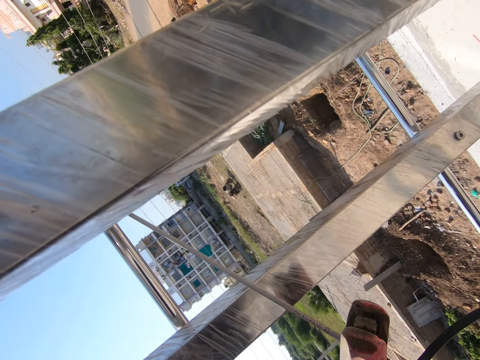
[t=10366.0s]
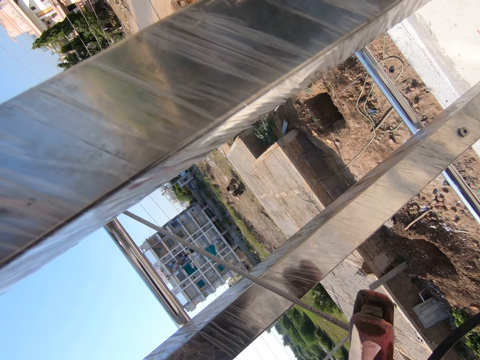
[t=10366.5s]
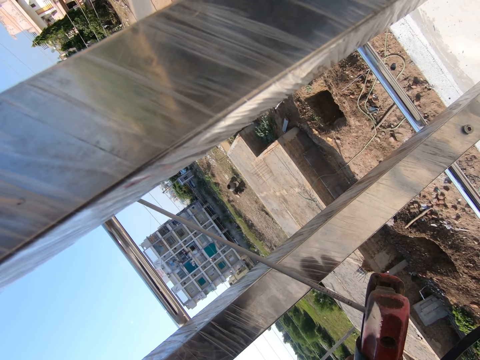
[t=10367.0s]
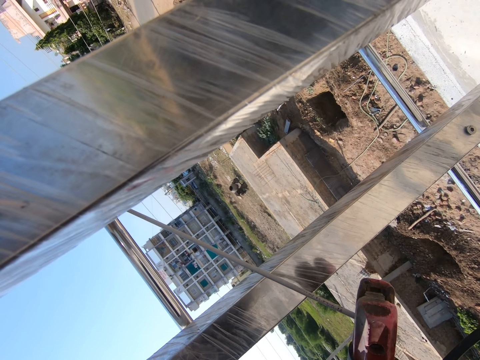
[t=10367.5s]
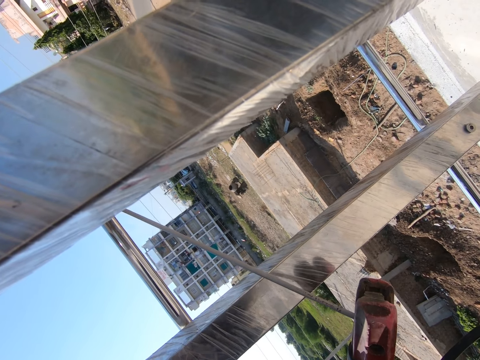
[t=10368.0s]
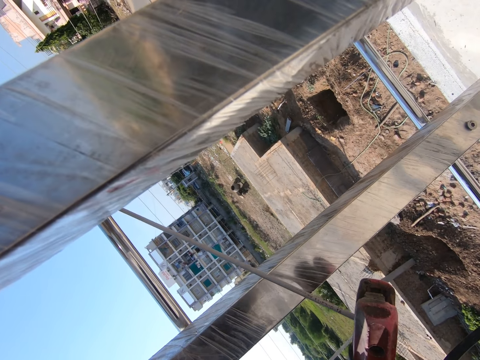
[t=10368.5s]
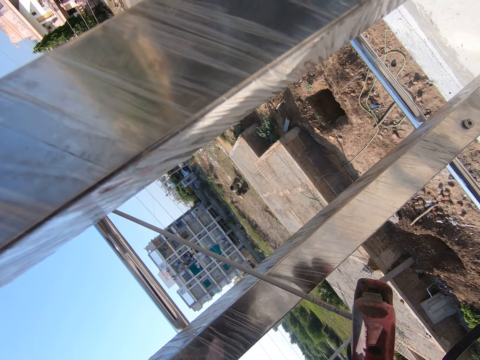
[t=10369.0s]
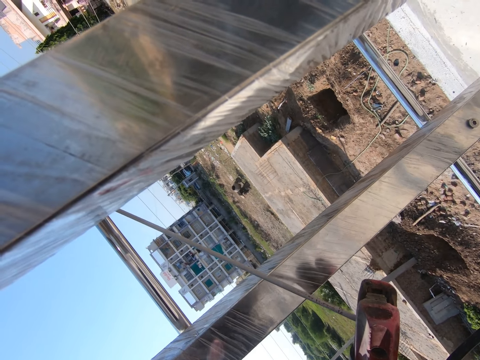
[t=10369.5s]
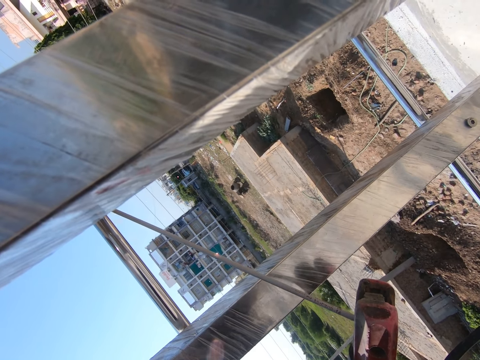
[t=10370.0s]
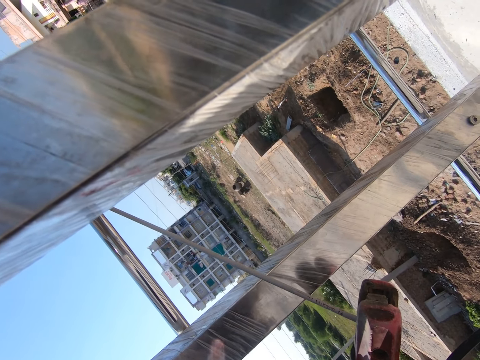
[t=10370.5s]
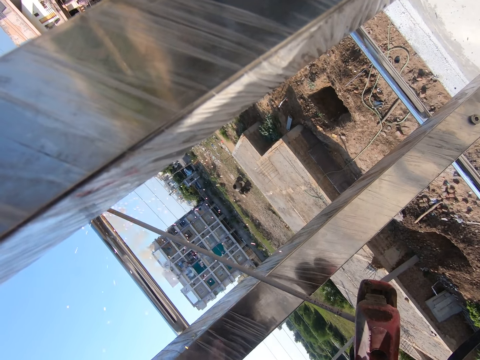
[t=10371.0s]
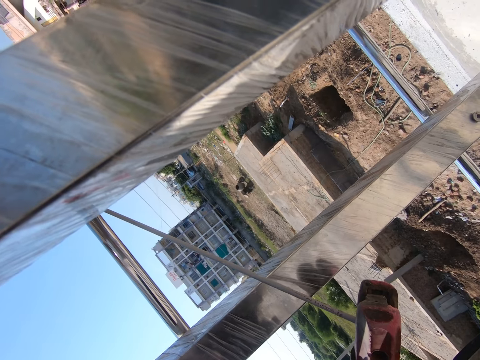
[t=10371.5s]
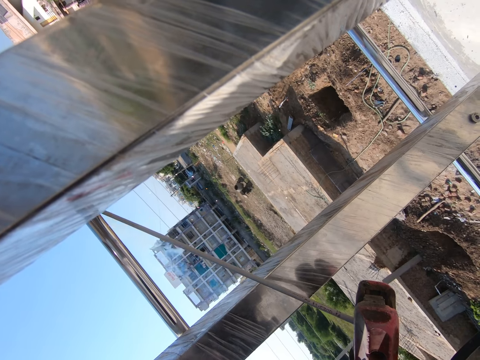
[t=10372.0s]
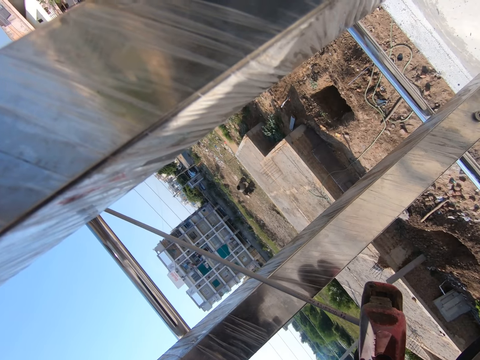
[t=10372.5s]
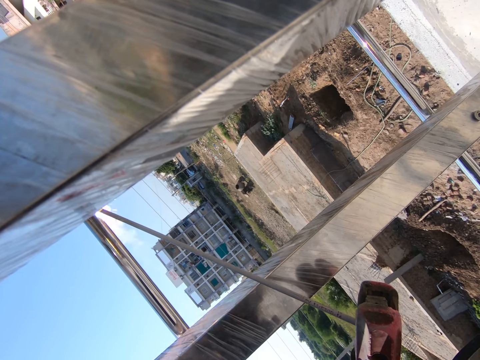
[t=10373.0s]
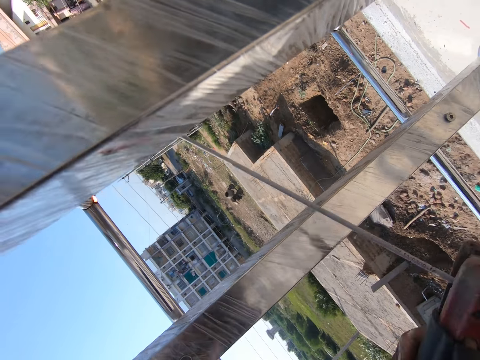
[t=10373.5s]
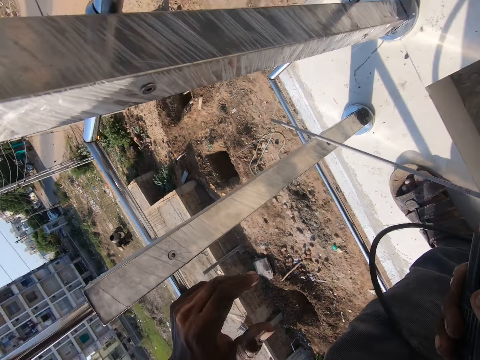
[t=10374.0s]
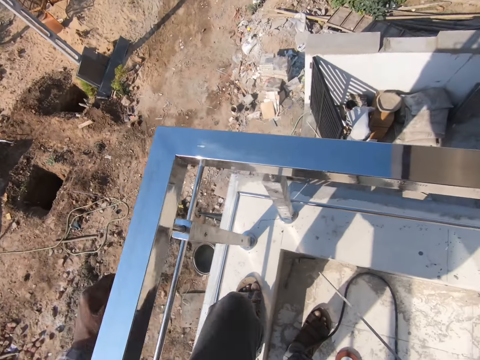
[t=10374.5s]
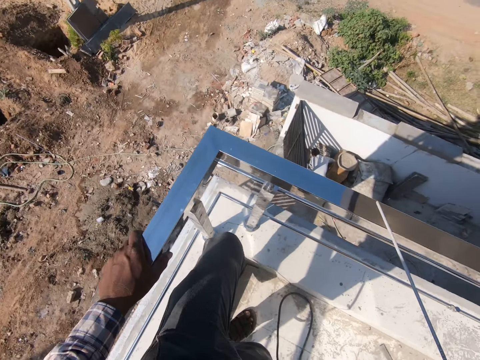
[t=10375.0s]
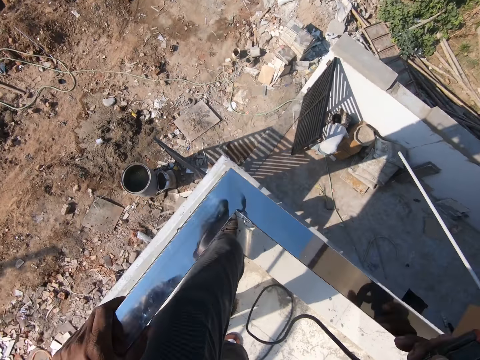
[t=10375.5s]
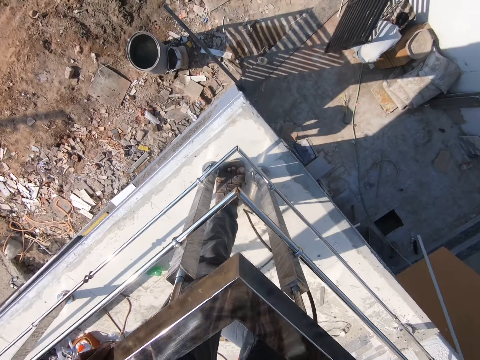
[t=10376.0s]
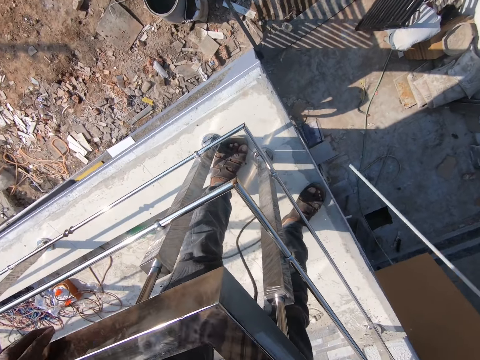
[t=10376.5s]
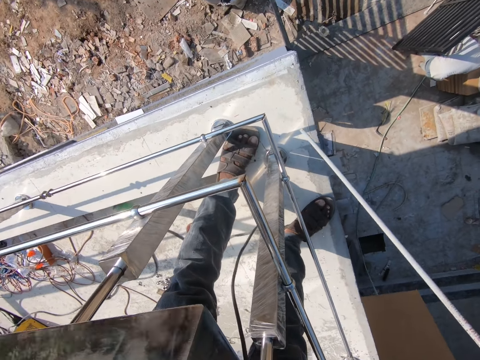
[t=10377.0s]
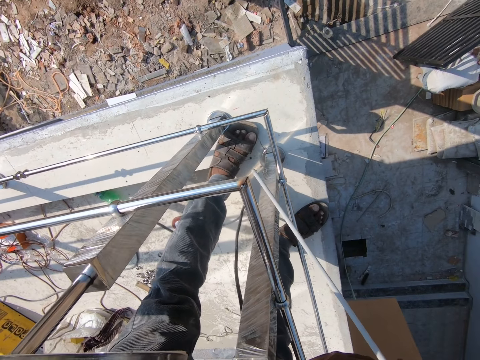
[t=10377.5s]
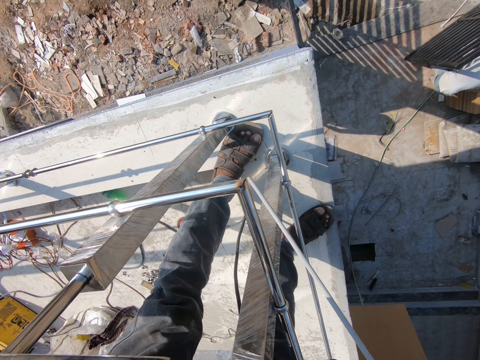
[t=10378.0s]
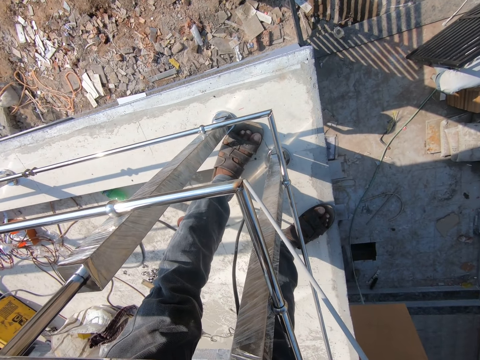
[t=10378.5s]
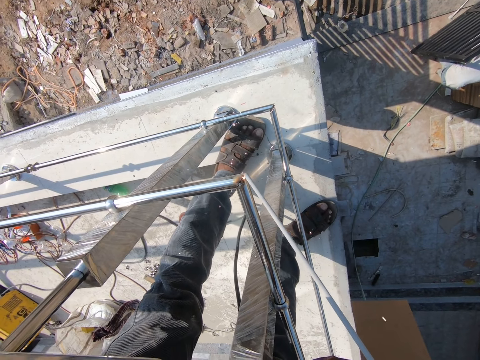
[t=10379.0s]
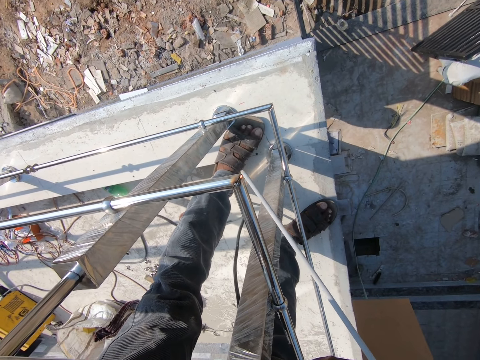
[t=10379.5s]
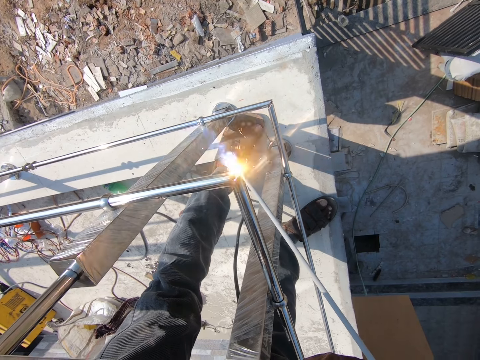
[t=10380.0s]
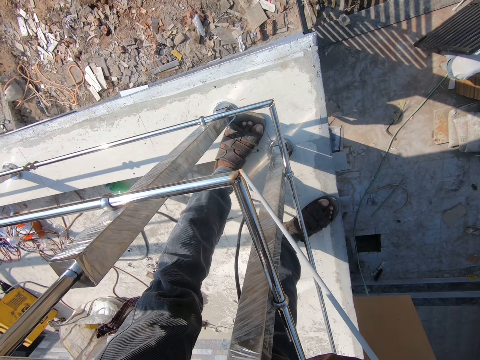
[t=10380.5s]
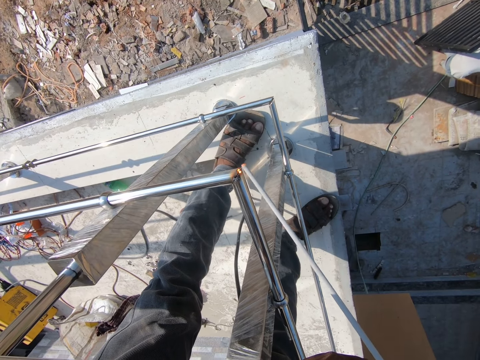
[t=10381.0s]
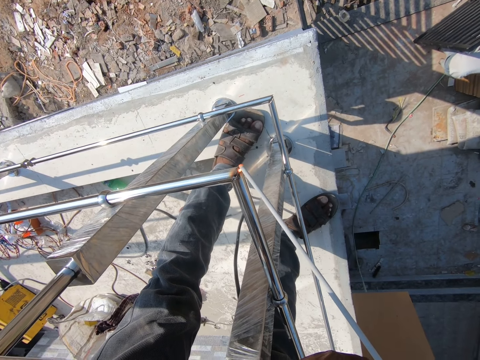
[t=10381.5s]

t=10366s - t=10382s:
The camera wearer welds the metal rods. They put a hand on the metal rail. They walk and weld the metal rods in another space.

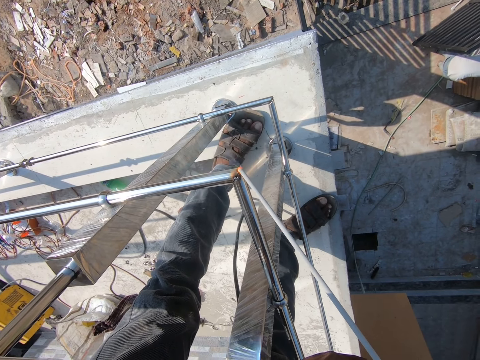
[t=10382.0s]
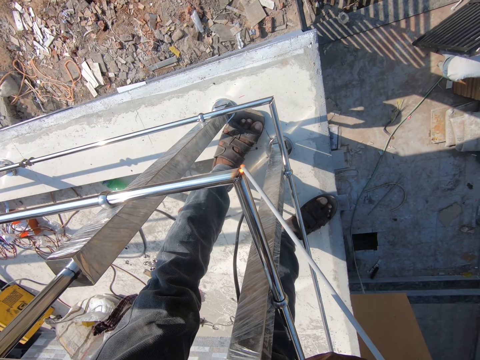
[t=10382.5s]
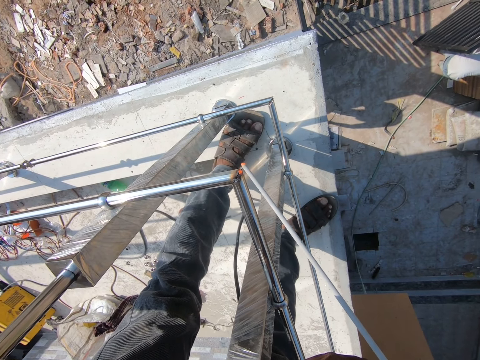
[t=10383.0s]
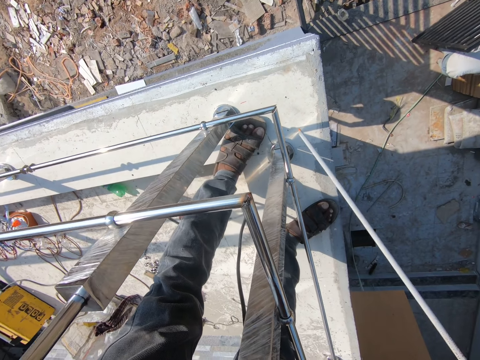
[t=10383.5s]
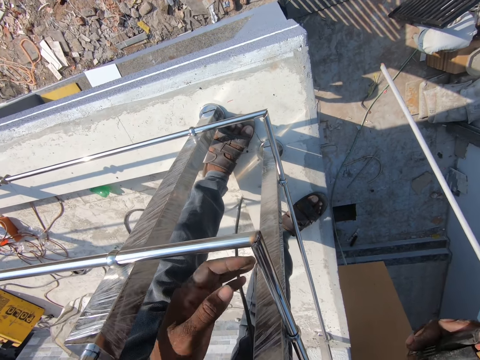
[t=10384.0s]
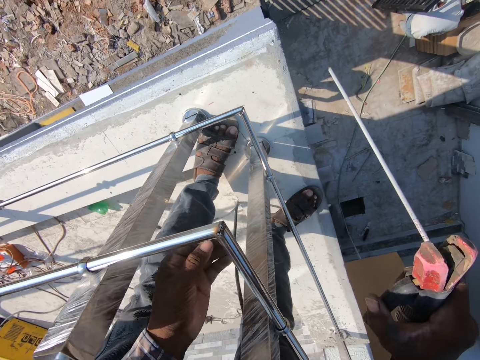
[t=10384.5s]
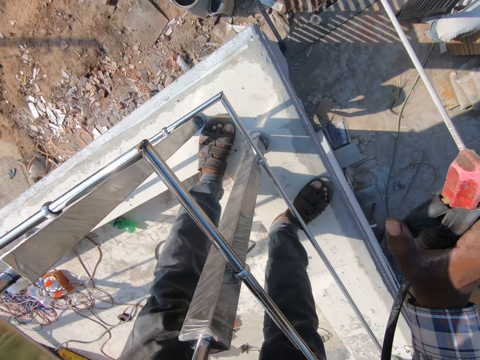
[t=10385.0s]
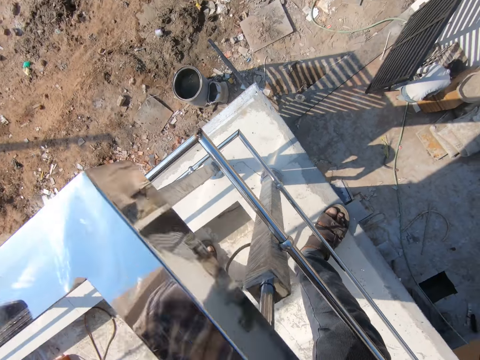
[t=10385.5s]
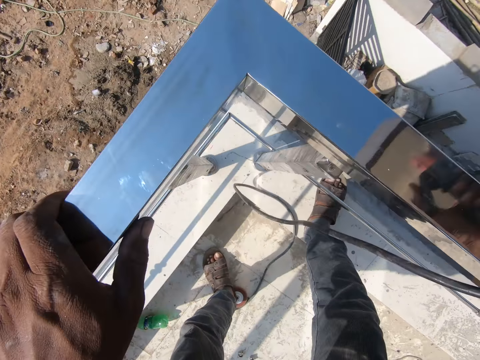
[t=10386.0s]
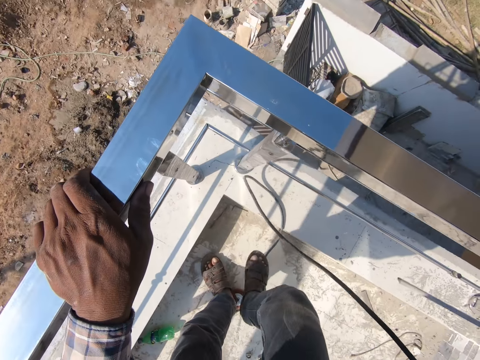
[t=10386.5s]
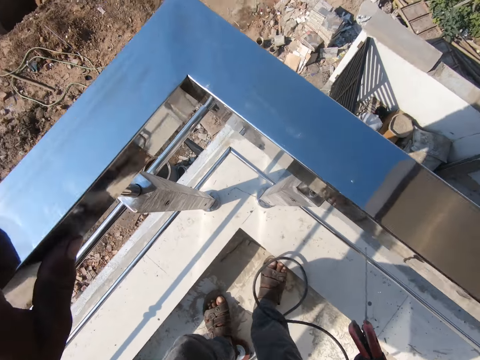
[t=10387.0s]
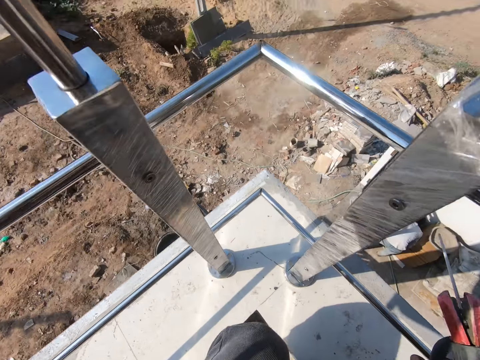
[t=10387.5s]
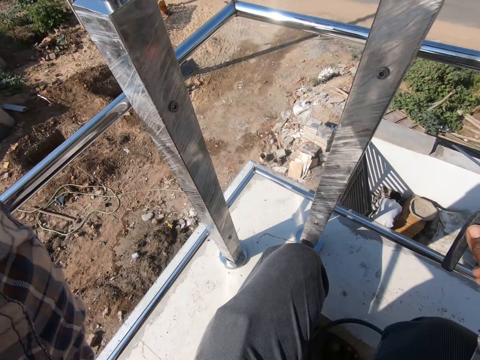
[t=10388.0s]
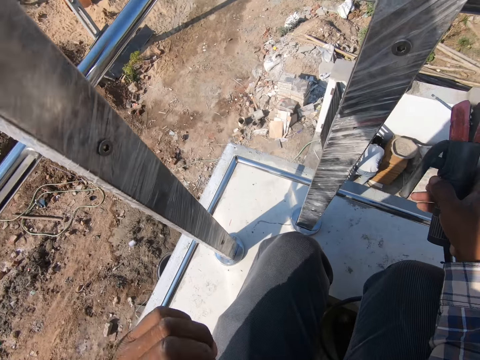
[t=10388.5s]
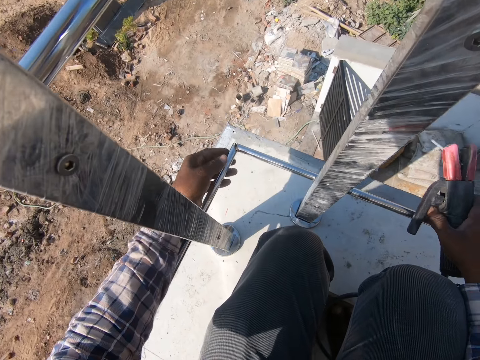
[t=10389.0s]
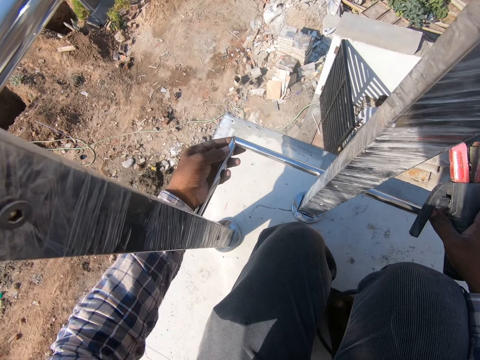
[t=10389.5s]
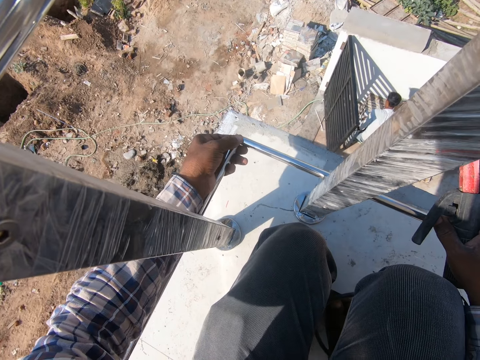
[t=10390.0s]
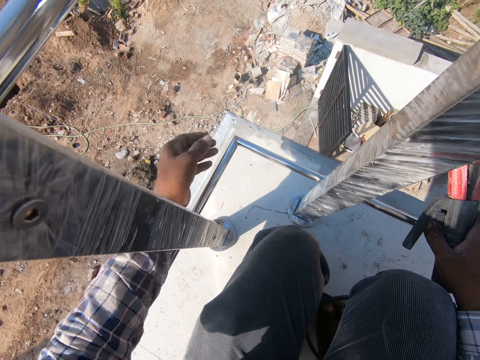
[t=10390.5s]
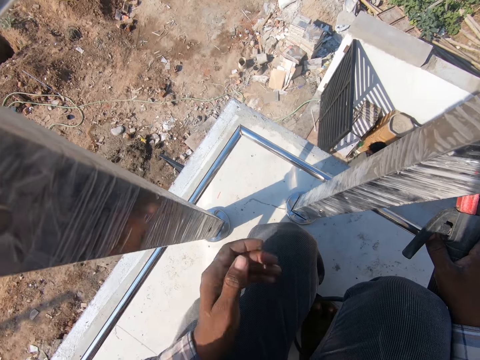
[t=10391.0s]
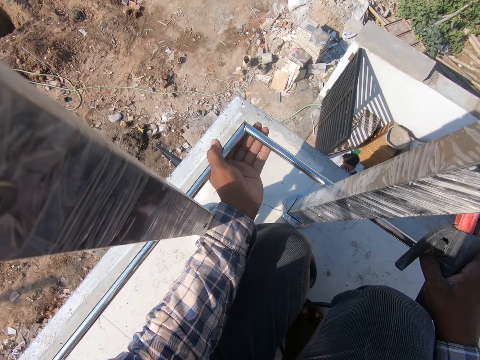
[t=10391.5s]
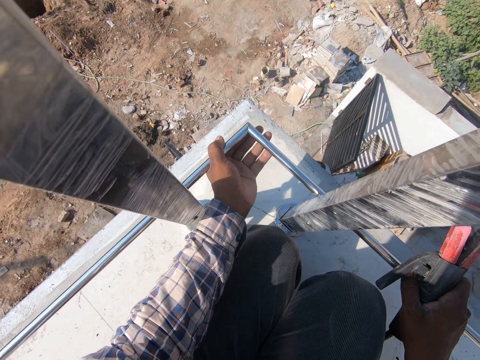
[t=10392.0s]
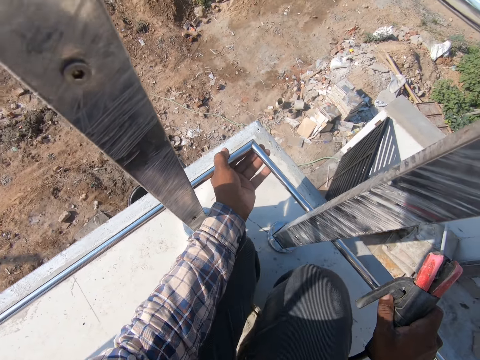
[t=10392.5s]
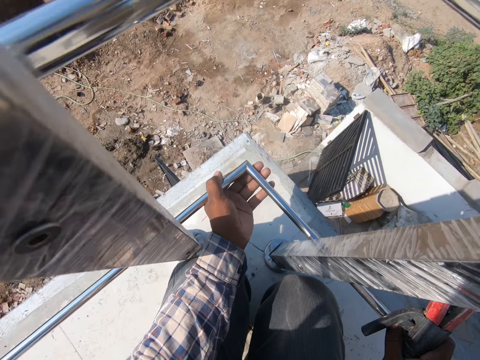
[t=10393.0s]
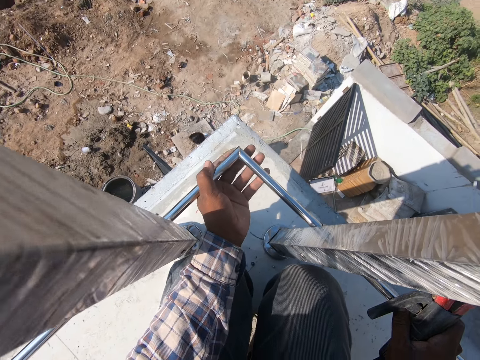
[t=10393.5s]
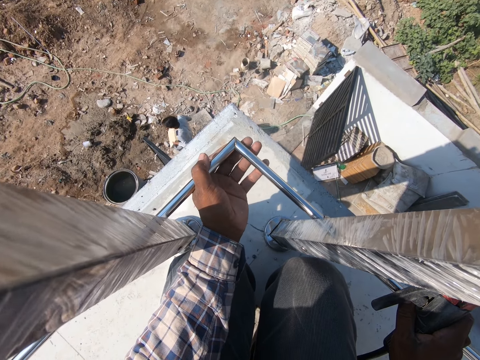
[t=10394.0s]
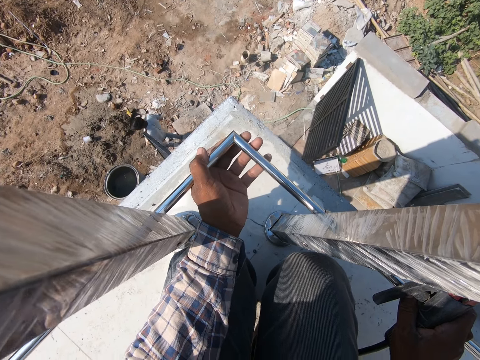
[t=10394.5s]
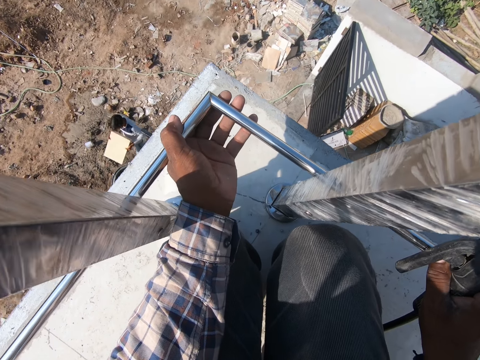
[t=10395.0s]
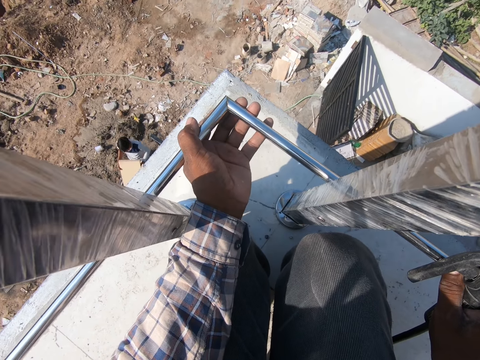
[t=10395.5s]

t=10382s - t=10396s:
The camera wearer stops. They squat and hold the metal rods.
